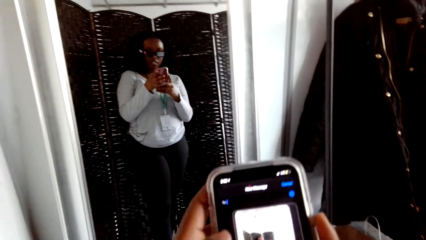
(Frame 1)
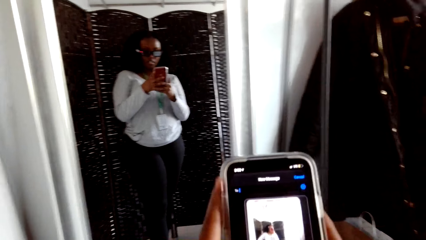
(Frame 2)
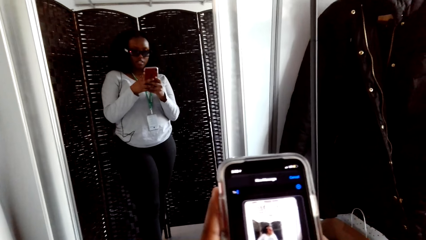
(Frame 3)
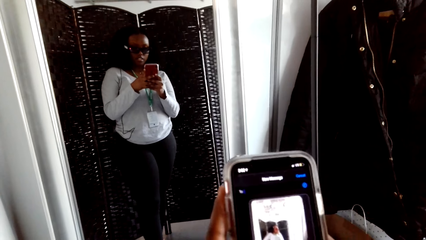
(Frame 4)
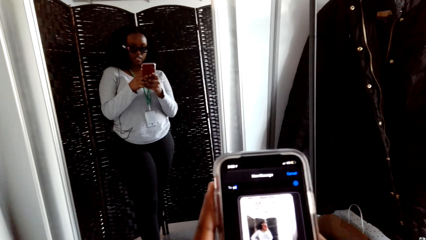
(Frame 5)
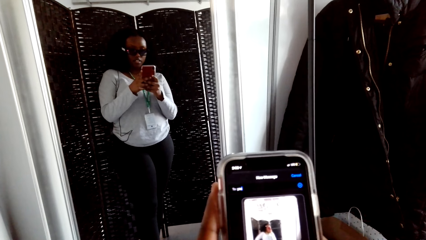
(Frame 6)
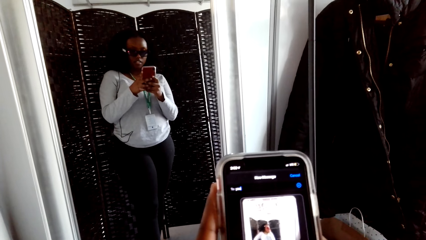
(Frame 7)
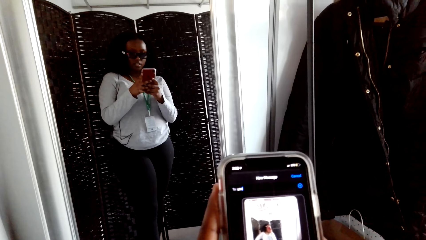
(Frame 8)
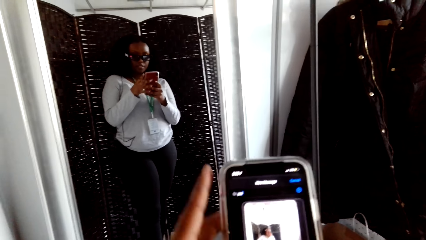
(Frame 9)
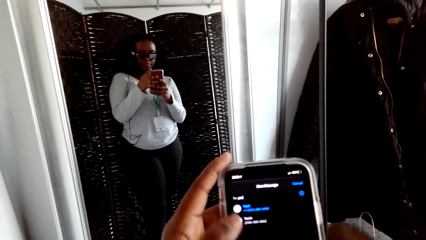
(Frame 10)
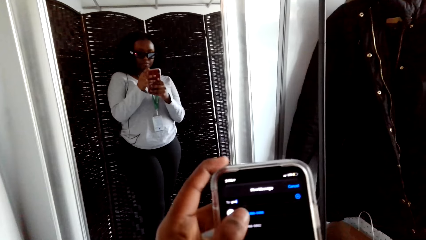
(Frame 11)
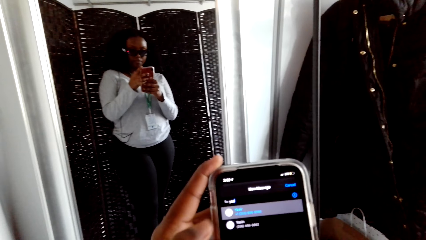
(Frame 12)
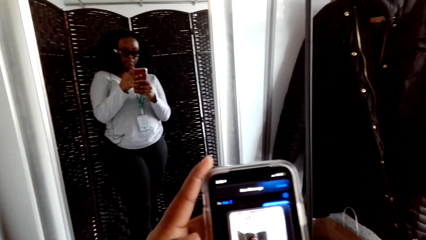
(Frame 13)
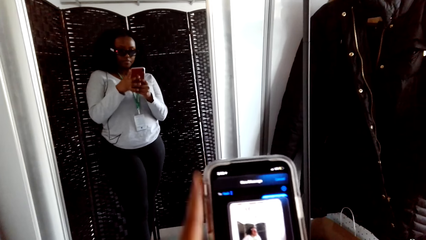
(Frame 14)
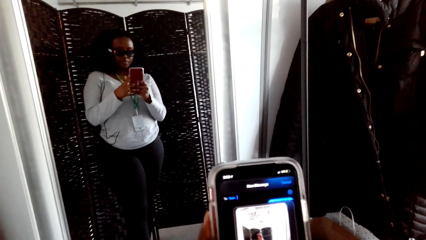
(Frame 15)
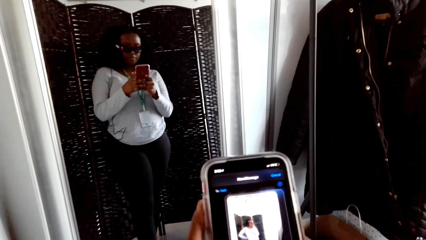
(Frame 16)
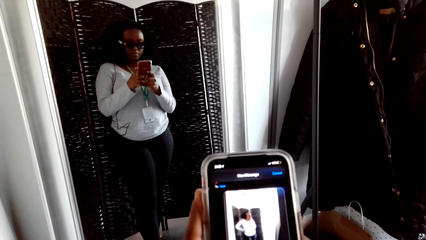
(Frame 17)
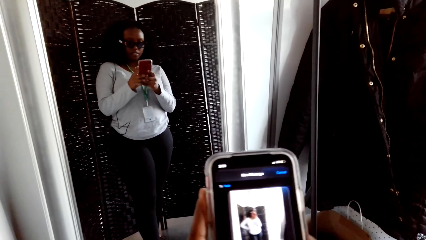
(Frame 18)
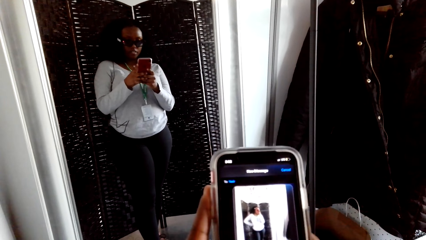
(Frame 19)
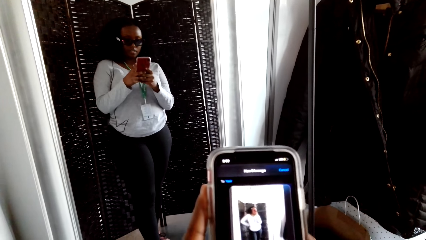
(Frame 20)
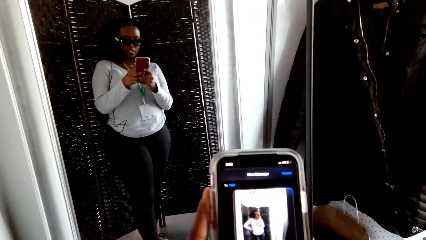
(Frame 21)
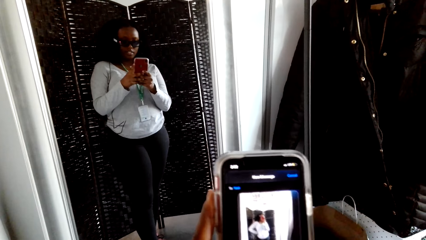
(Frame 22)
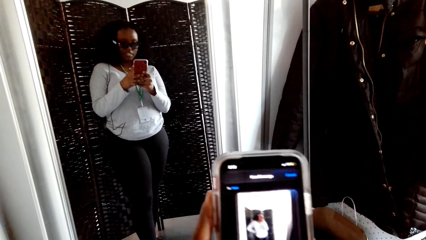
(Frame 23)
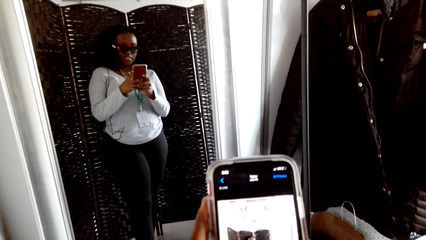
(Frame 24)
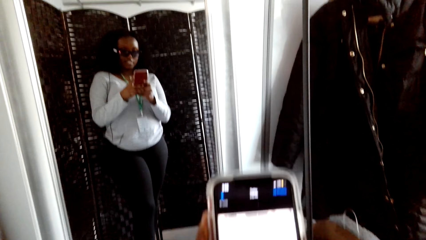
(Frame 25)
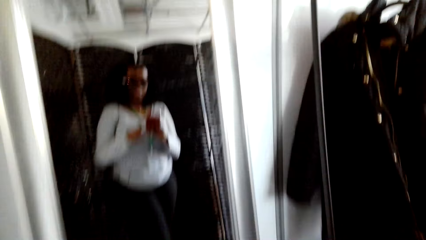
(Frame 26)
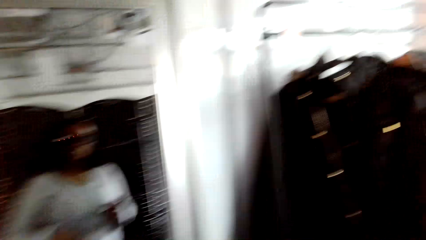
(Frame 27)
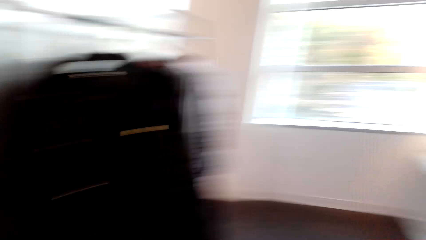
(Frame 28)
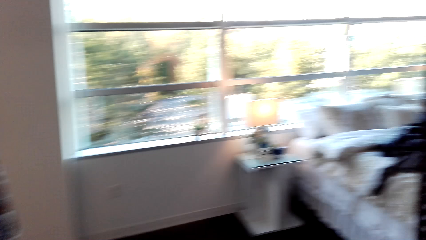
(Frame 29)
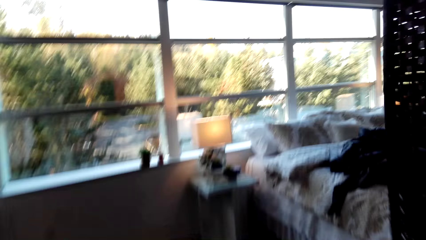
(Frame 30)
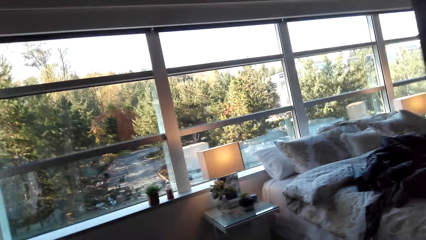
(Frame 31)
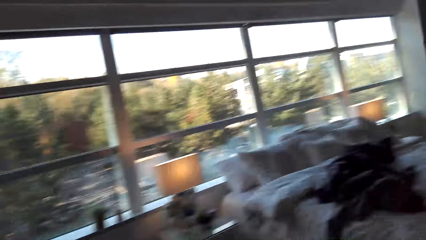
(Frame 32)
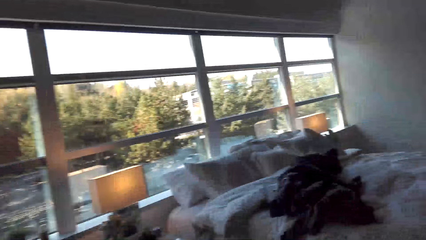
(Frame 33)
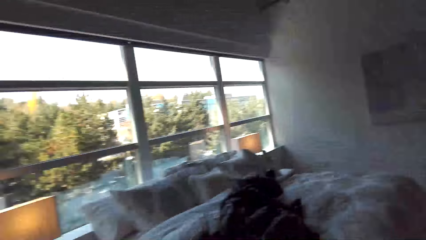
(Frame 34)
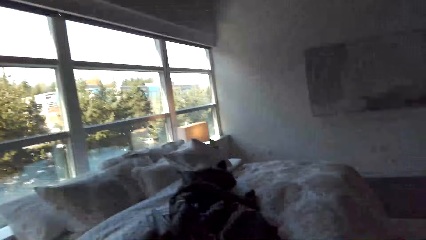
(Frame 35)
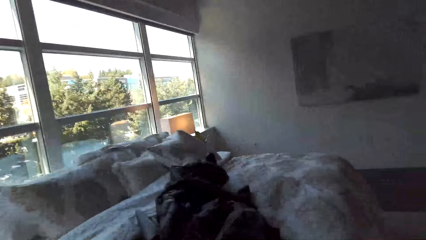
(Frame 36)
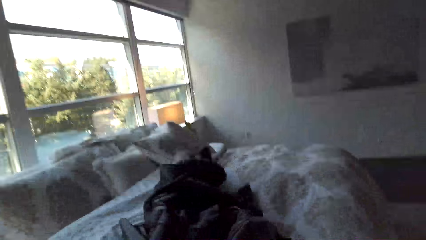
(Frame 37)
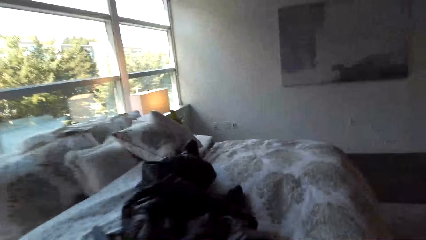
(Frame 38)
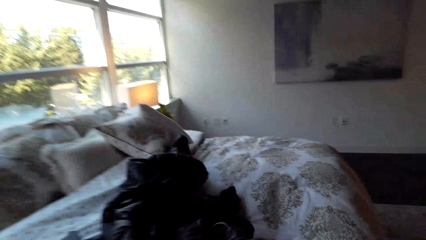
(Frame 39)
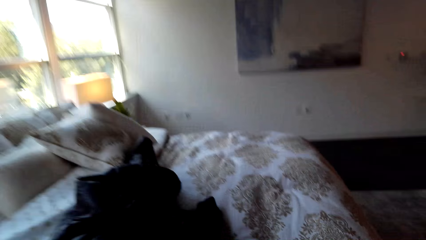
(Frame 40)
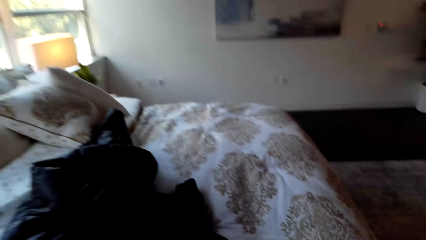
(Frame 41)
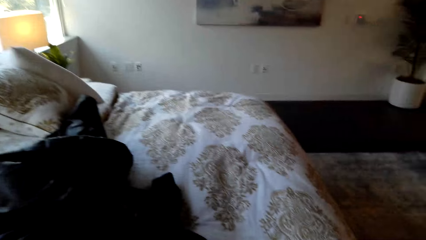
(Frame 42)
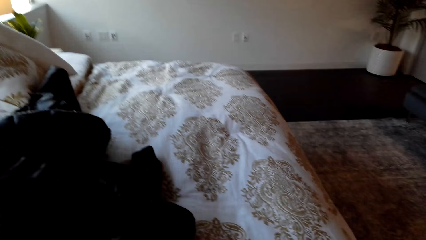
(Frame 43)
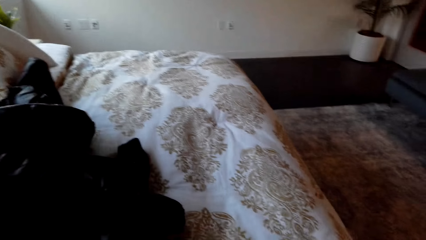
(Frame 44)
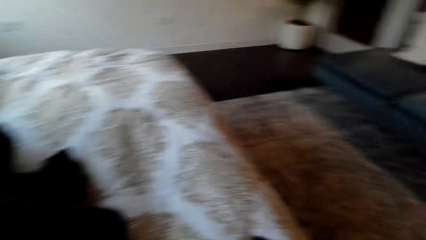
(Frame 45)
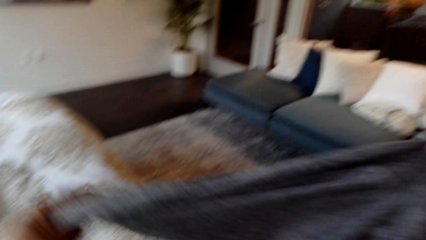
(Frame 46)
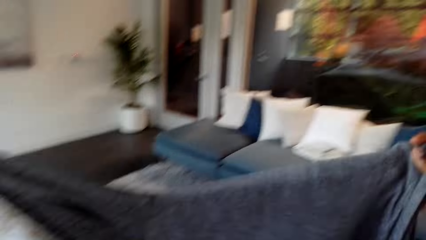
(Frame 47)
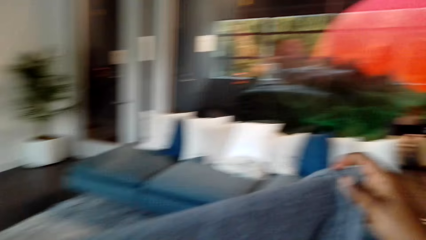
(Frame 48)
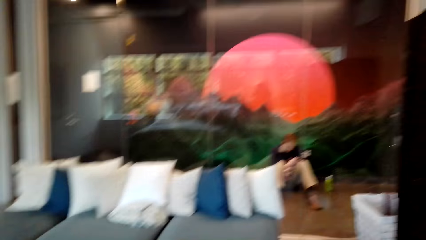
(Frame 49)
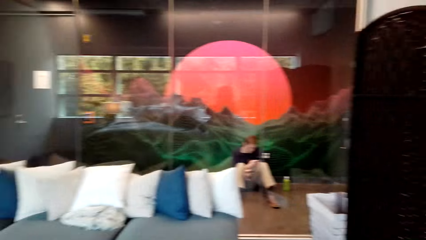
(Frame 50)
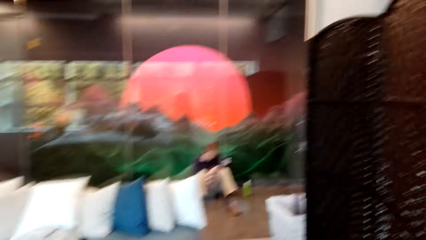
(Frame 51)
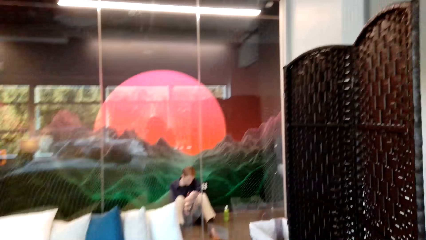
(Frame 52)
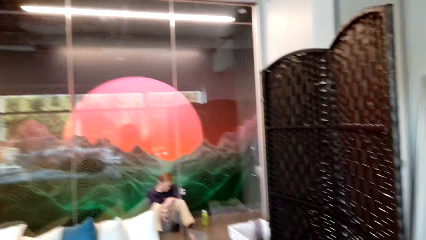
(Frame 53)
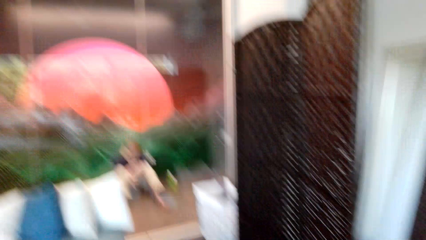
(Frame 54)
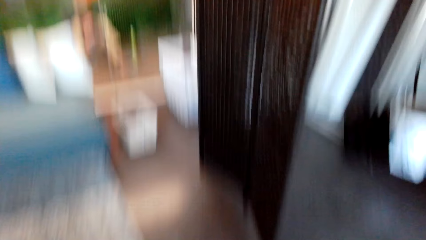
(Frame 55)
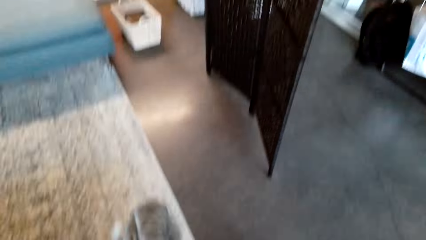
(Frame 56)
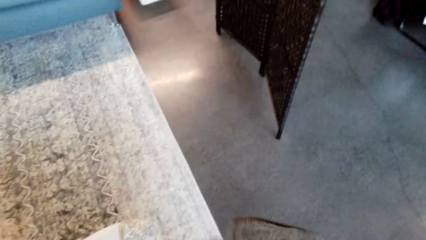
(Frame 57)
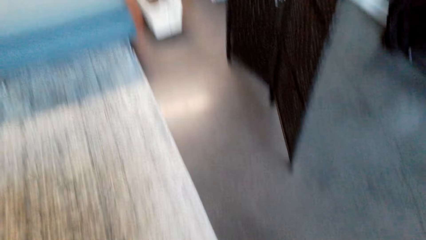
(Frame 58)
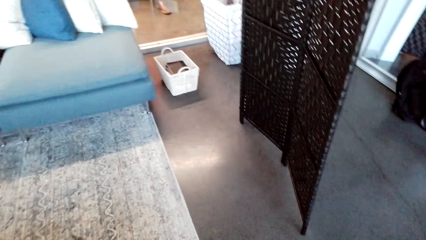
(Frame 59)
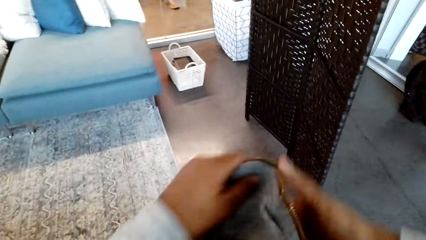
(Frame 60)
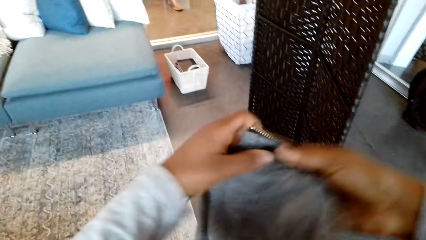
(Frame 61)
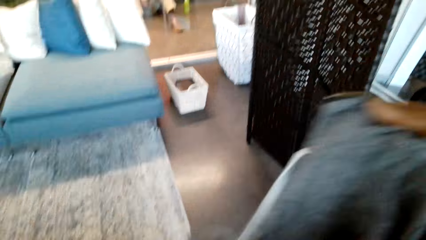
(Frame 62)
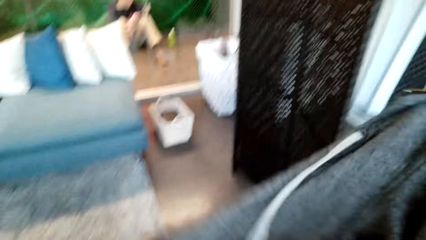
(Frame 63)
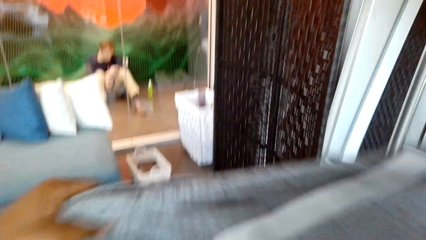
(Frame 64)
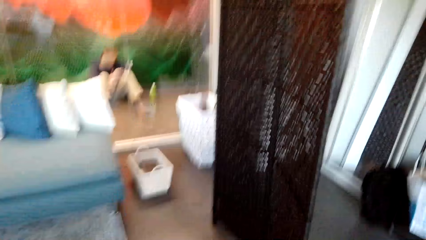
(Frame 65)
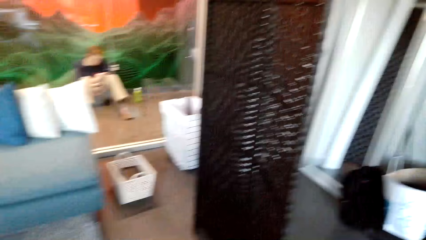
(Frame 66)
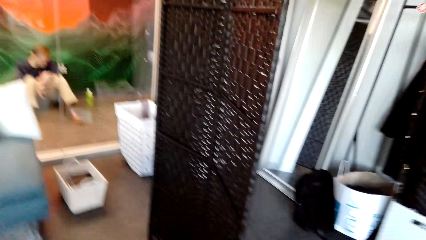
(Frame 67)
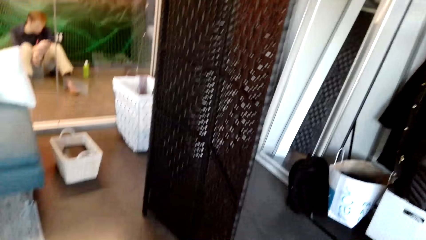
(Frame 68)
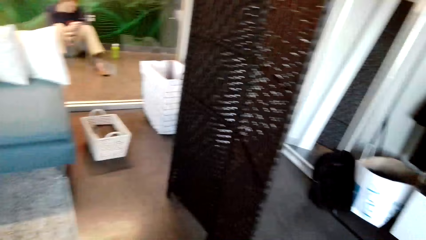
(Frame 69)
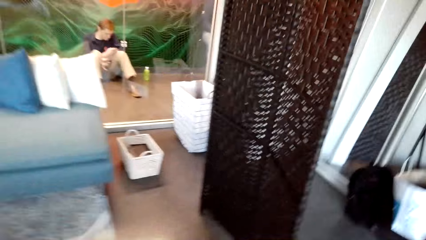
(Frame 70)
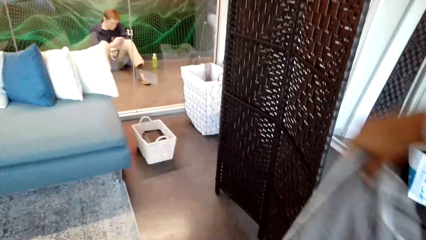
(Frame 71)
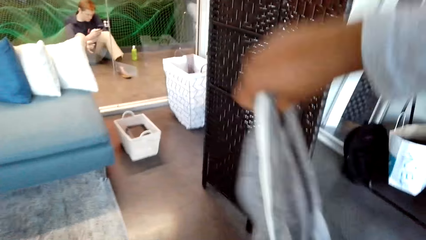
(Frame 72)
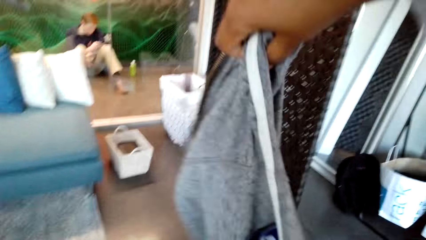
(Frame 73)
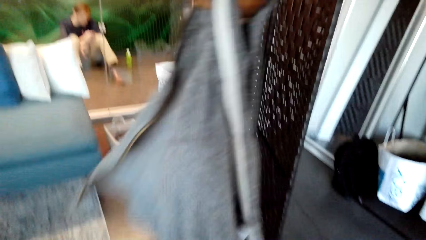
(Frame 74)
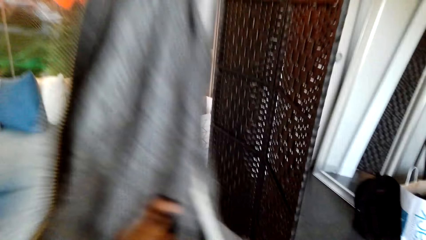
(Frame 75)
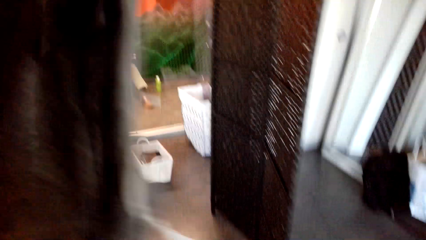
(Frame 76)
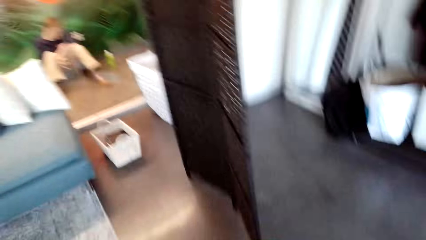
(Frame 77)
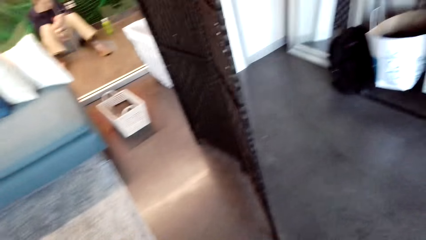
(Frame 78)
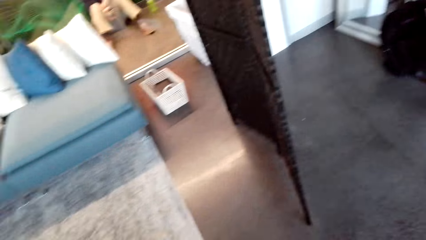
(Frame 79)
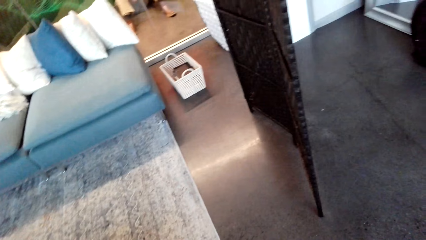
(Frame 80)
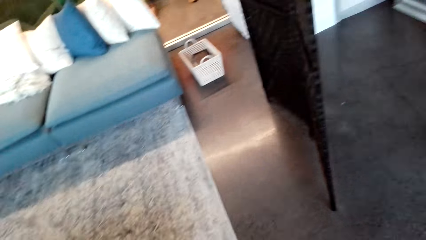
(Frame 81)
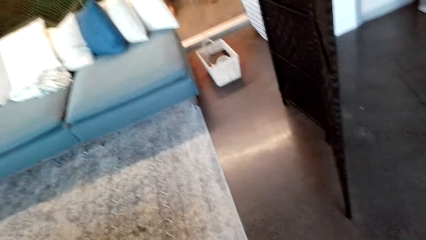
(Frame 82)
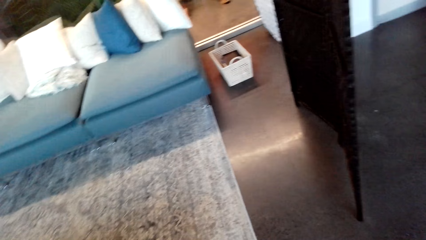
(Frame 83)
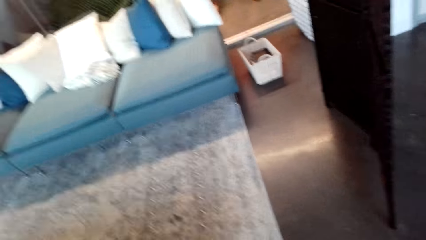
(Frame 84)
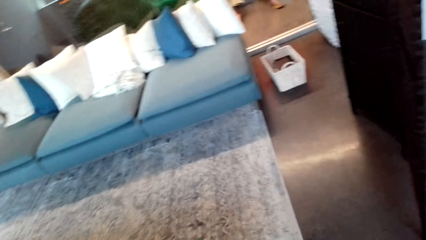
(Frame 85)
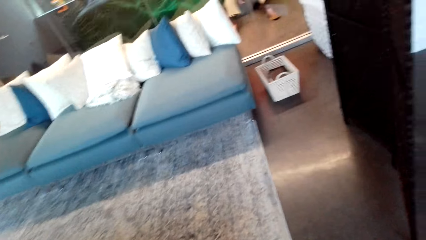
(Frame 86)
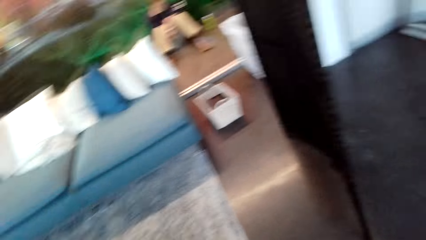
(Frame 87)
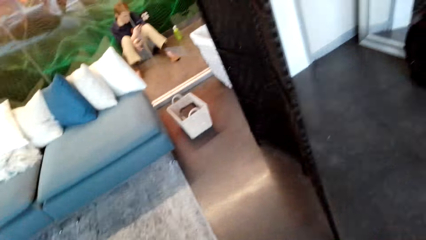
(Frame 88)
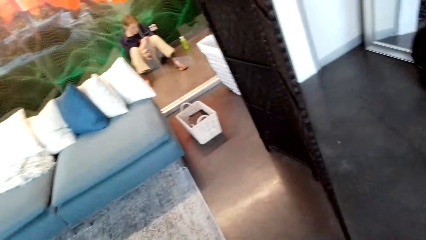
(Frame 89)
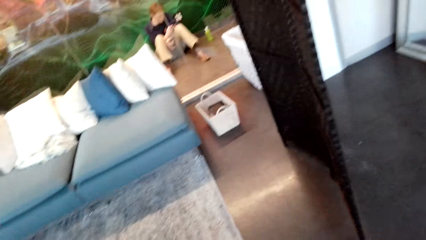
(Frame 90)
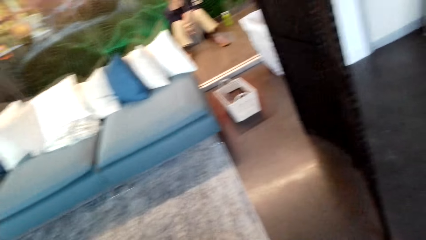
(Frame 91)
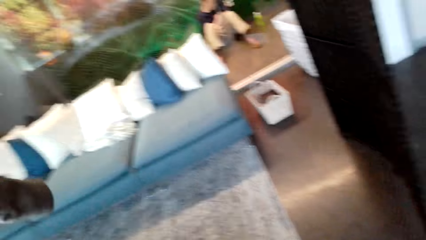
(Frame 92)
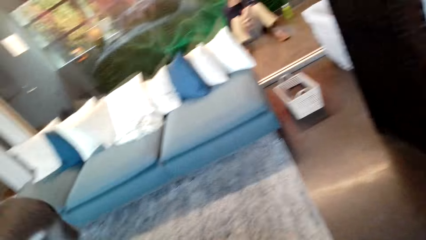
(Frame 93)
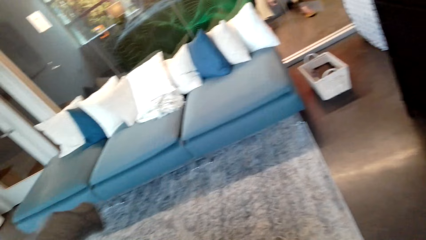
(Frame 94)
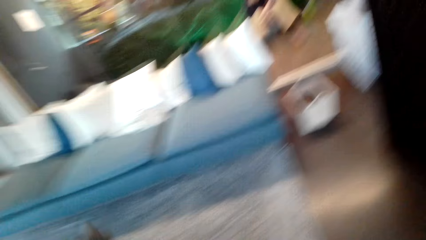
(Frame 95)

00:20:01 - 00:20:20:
The camera wearer walks from the mirror. They pick up a jacket from the bed. They pick up the jacket again. They put on the jacket.
